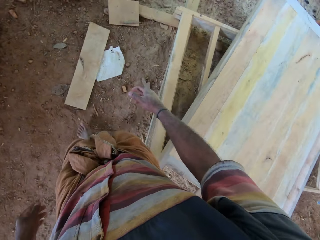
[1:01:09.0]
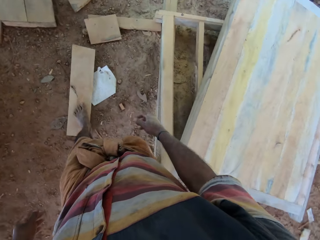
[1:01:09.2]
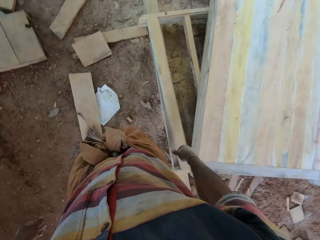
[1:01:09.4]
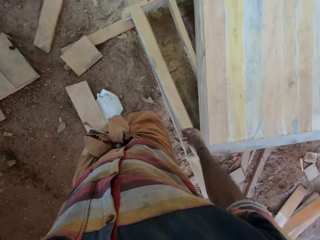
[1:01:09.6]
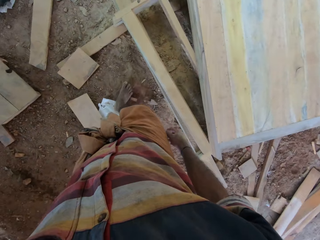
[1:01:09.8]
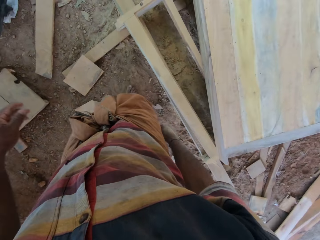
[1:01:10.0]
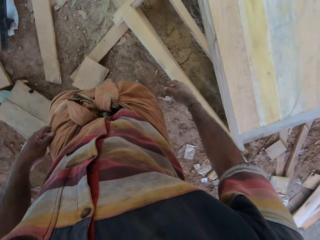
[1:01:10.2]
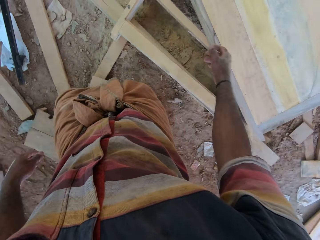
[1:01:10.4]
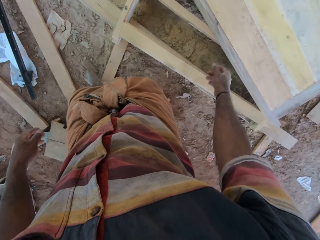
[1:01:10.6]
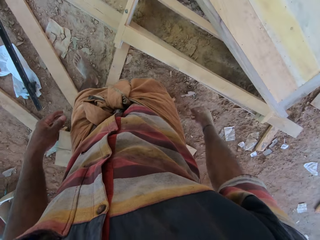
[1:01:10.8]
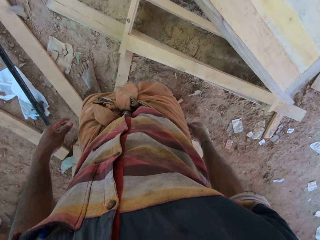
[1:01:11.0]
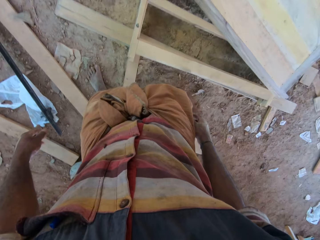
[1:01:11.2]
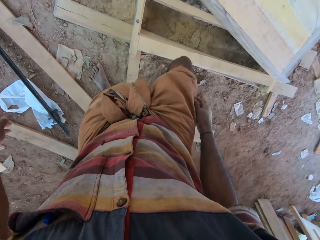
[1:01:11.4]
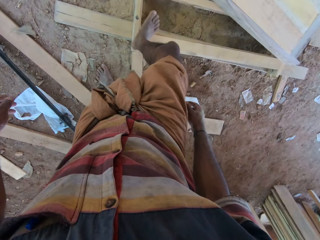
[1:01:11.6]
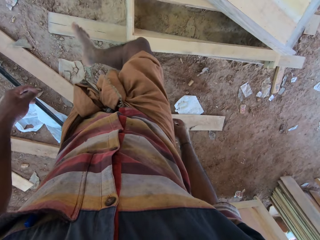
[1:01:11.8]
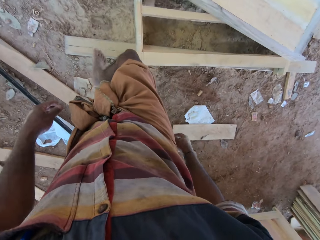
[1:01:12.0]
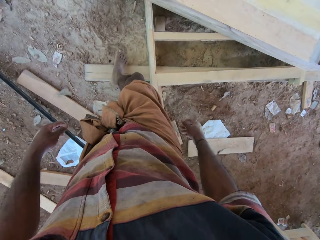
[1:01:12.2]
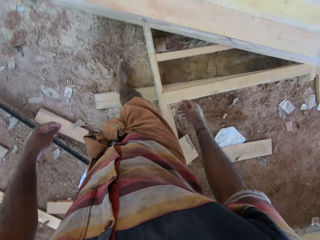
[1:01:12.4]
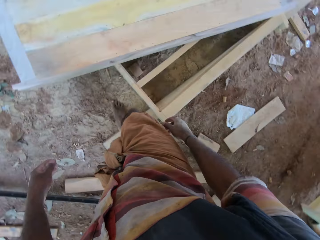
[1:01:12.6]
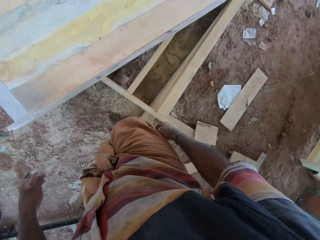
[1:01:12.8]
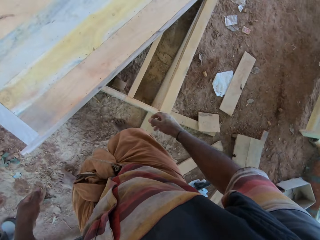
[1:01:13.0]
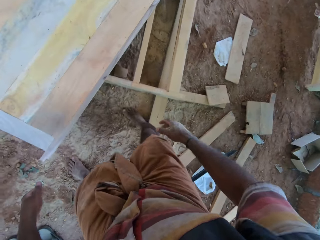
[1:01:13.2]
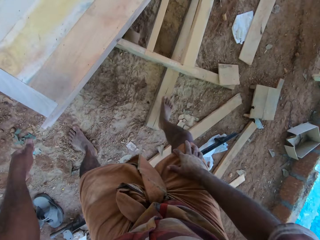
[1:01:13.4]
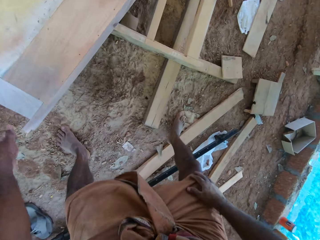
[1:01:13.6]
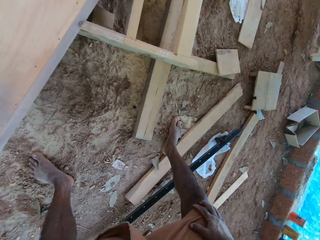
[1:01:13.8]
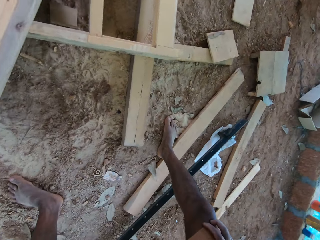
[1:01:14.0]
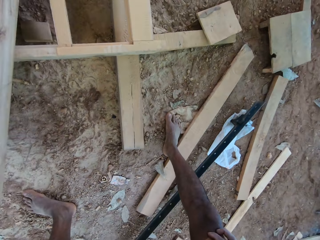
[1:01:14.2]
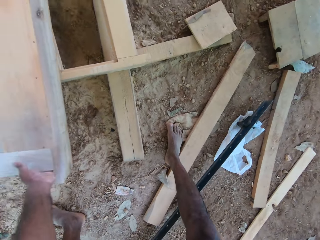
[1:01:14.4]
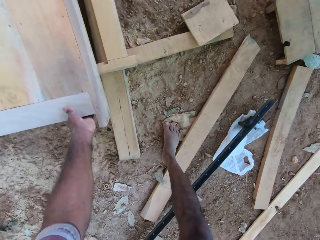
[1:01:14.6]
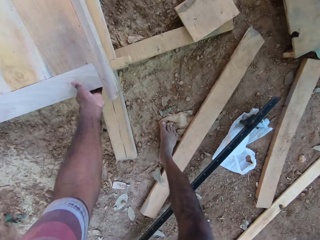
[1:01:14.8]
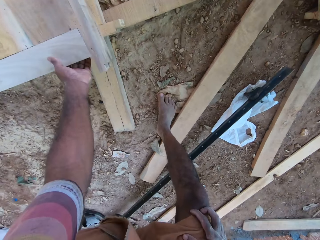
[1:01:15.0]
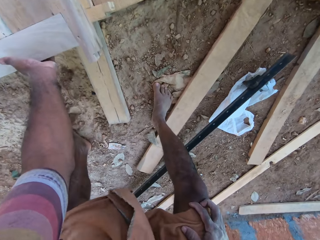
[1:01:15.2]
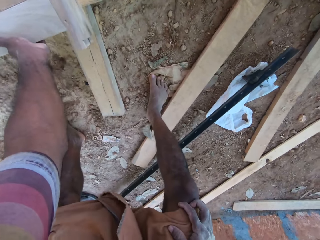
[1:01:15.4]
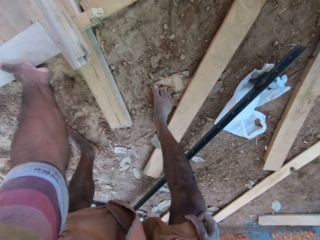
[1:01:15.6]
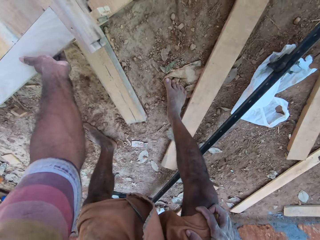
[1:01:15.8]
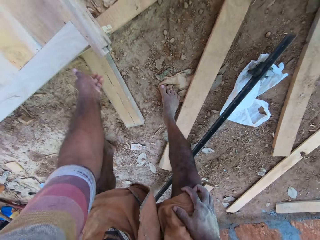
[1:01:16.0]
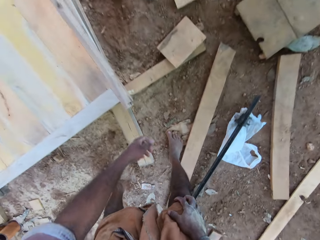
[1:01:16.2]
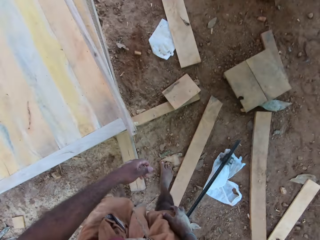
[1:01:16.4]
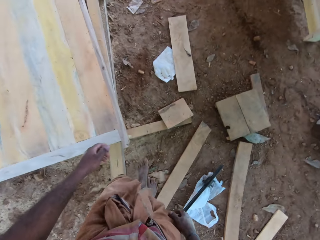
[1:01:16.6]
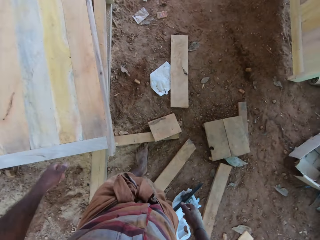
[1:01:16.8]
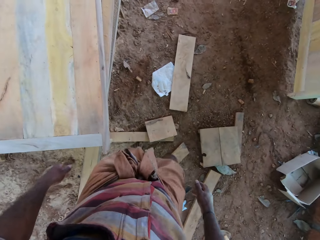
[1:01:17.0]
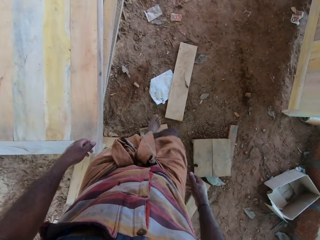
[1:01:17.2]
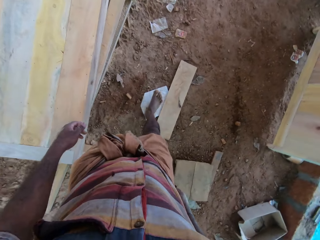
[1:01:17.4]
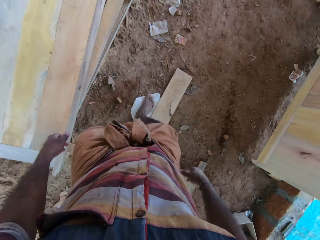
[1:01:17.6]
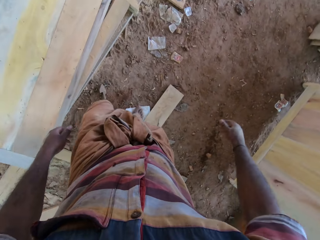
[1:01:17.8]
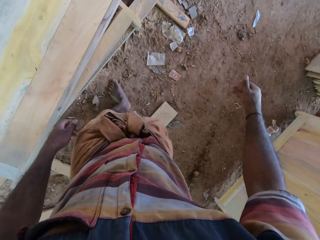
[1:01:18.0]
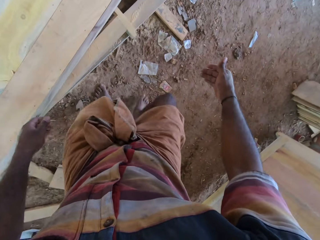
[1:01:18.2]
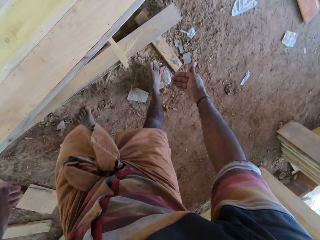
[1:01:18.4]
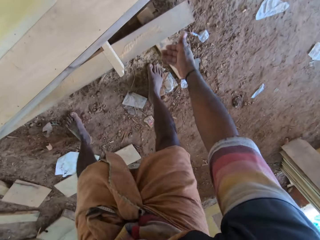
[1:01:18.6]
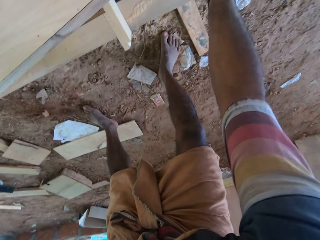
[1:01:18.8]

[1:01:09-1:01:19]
The camera wearer bends down, picks up the door, and moves the timber on the compound. They place the door on the ground, stand up, walk around the compound, and walk around the door.

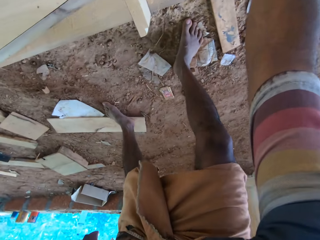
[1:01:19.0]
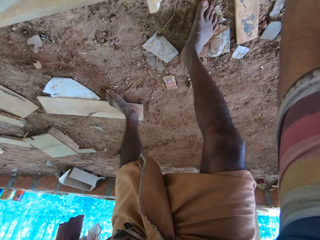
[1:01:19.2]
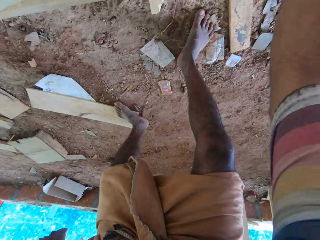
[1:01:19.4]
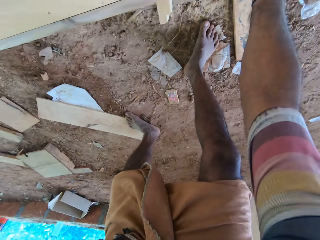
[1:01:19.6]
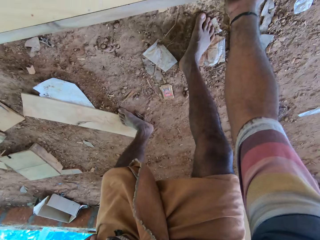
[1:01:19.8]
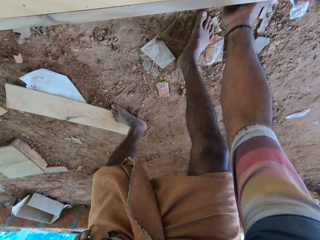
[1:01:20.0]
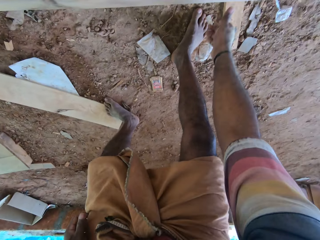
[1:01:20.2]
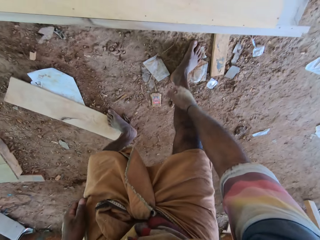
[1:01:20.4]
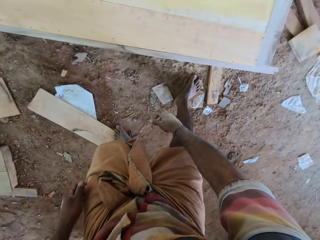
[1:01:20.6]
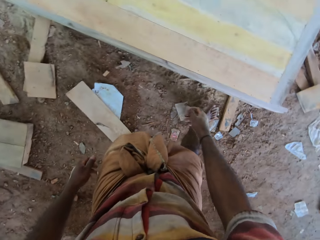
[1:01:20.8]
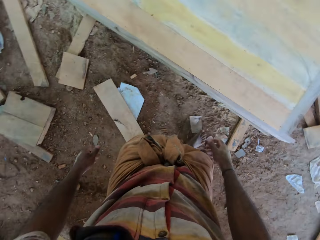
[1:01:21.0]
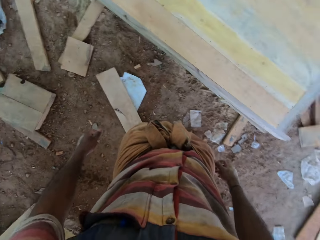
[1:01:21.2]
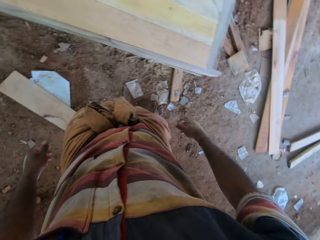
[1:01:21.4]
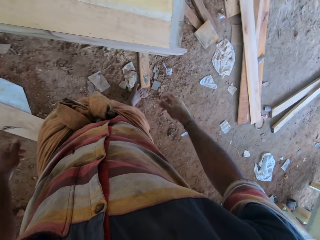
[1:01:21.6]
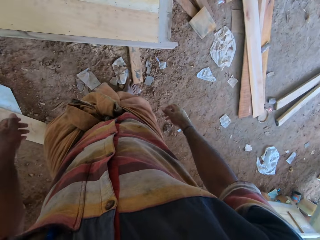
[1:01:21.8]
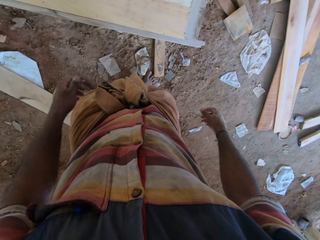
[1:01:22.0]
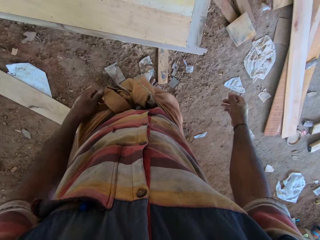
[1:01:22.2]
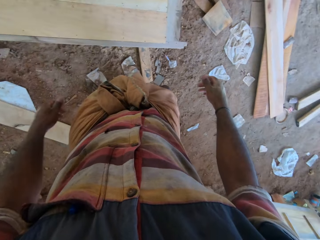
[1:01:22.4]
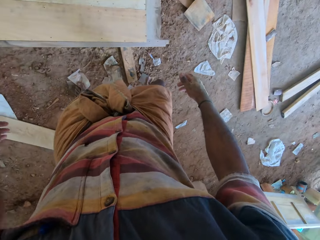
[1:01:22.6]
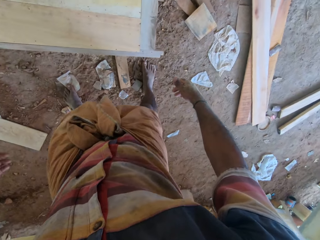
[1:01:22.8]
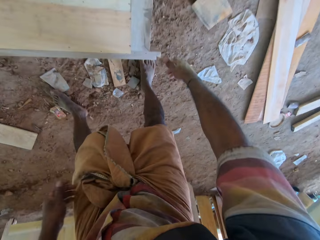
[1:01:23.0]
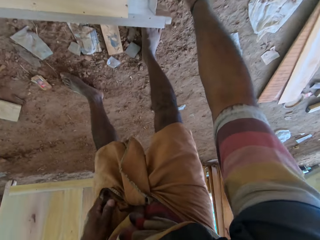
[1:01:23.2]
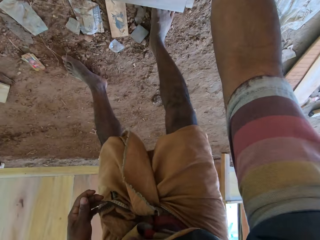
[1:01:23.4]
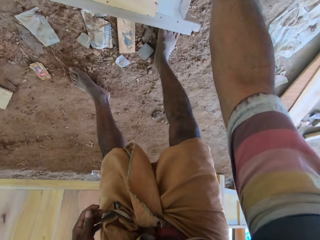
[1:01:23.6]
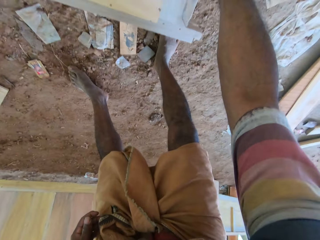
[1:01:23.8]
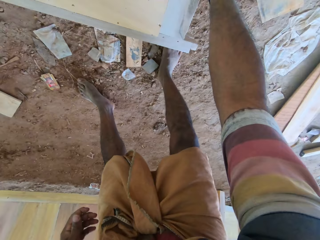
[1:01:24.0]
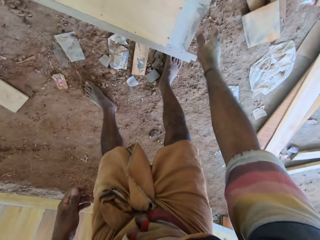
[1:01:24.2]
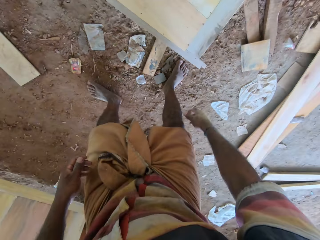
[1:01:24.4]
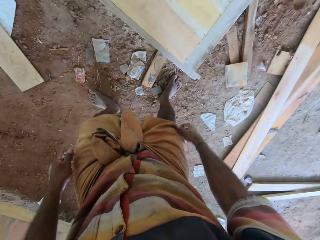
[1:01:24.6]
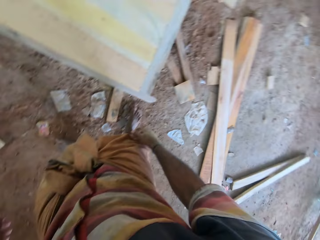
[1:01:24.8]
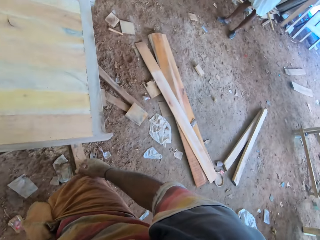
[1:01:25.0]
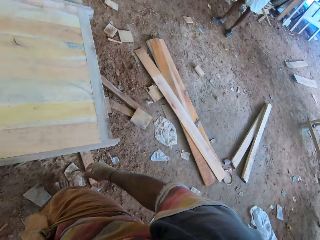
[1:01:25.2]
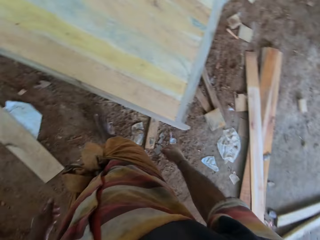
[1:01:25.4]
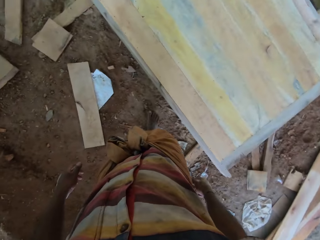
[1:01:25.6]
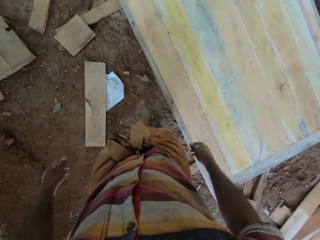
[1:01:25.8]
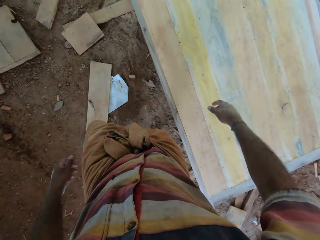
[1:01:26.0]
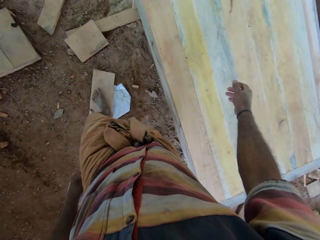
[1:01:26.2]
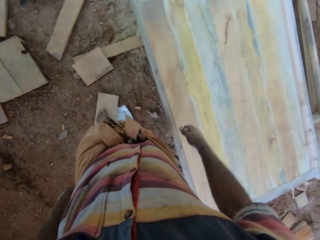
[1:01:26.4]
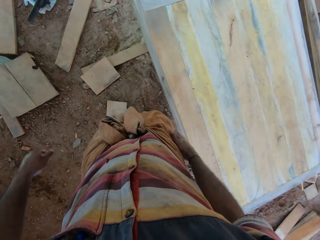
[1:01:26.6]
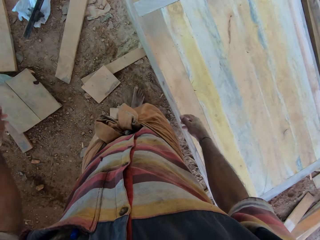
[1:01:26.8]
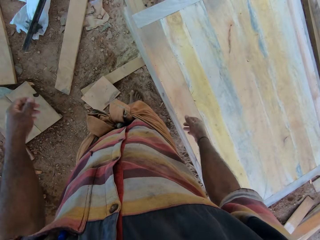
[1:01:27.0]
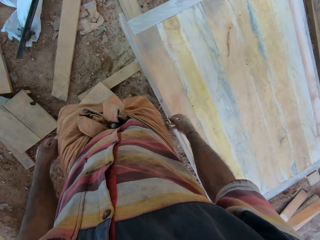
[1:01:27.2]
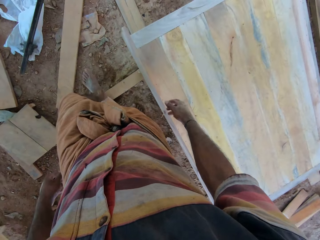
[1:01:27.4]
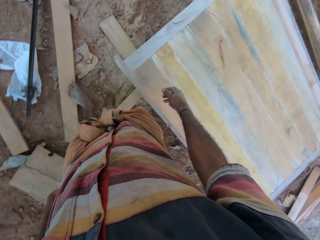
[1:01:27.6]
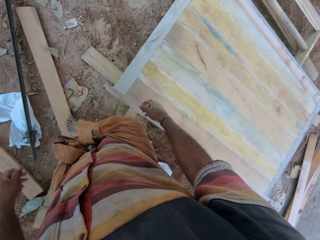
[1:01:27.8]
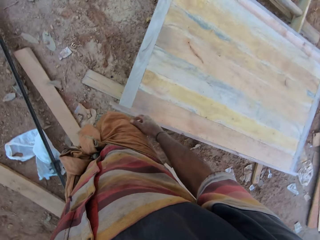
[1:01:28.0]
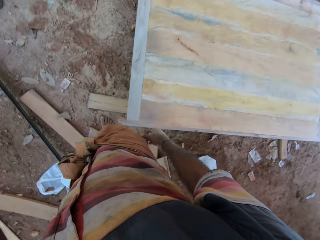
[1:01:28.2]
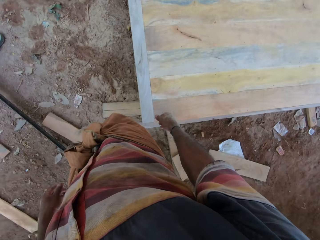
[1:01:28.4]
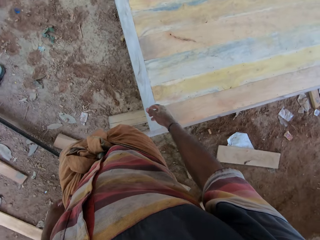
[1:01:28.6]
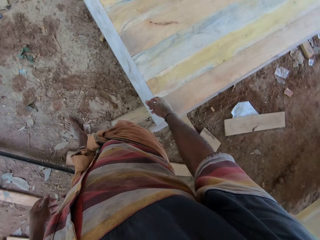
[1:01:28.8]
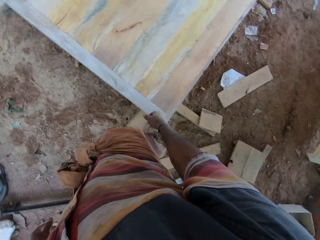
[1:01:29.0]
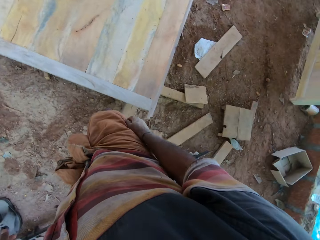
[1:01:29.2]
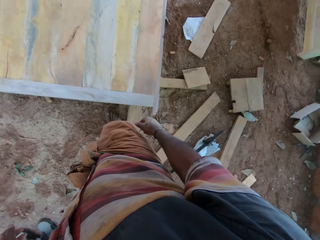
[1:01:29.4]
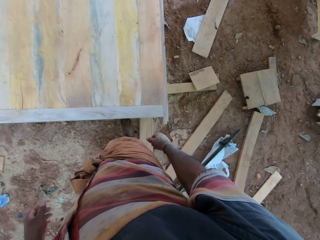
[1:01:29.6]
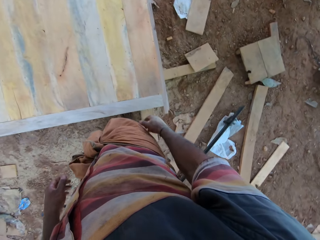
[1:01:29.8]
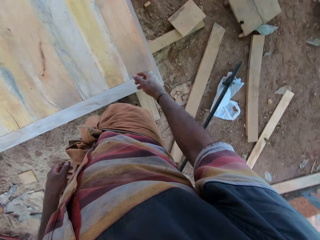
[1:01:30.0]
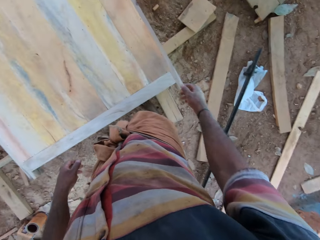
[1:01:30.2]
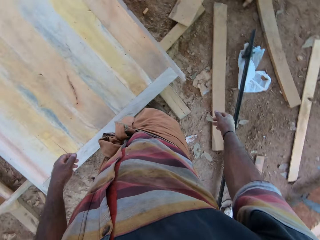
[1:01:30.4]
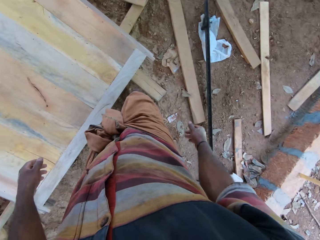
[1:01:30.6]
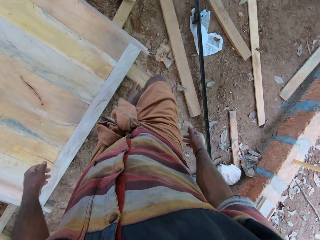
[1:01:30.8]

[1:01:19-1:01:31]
The camera wearer bends down, picks up the door, and moves the timber on the compound. They place the door on the ground, stand up, look around, and look at the timber. They stretch the hand, move the timber on the compound, and look around the compound. They walk around the door.
